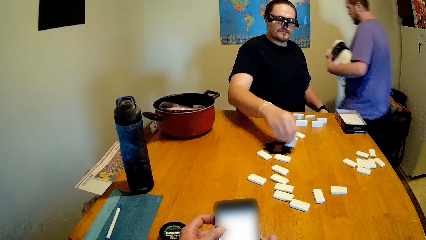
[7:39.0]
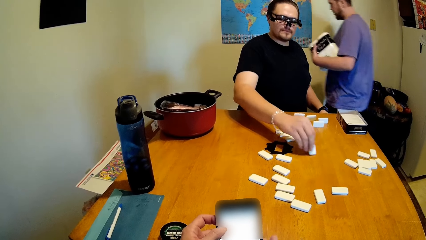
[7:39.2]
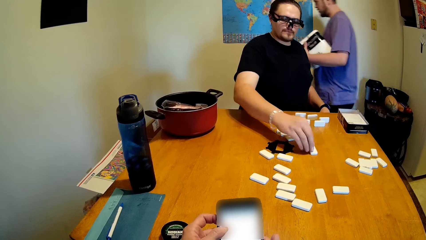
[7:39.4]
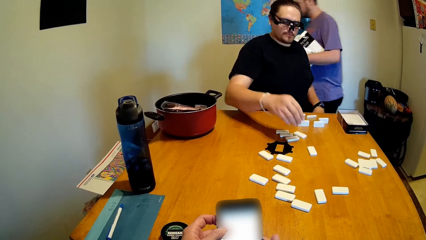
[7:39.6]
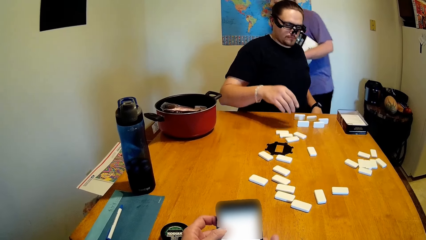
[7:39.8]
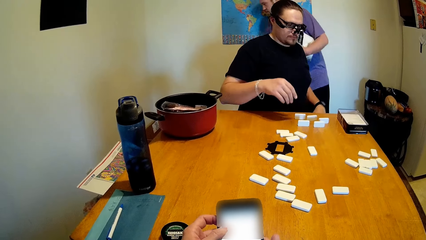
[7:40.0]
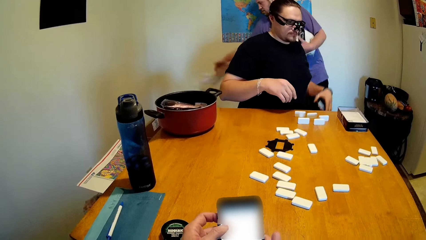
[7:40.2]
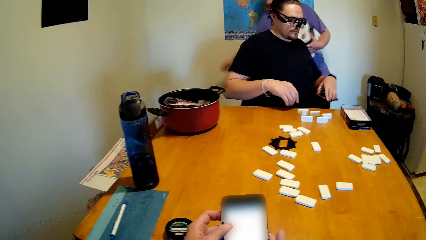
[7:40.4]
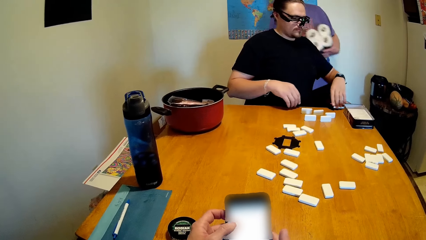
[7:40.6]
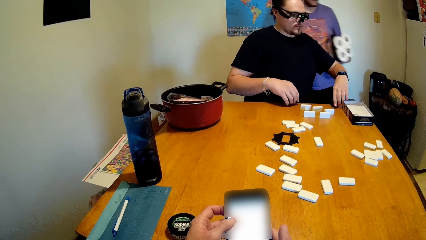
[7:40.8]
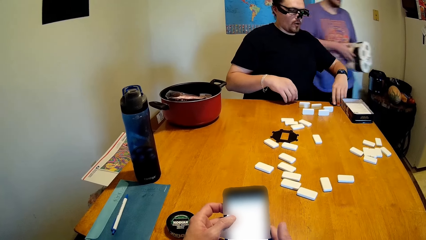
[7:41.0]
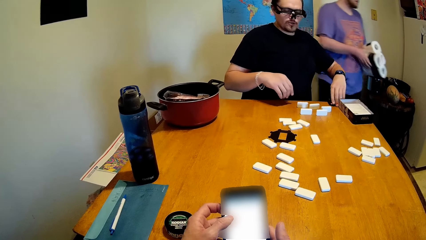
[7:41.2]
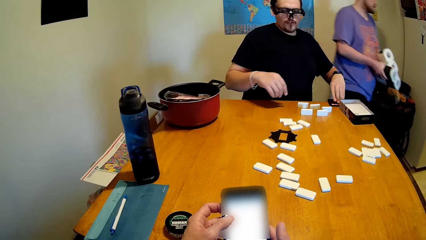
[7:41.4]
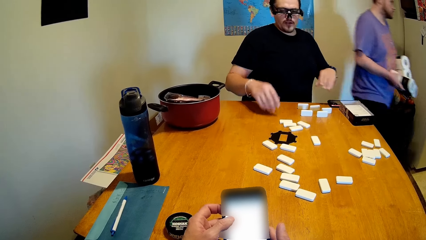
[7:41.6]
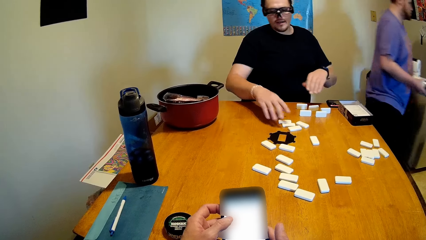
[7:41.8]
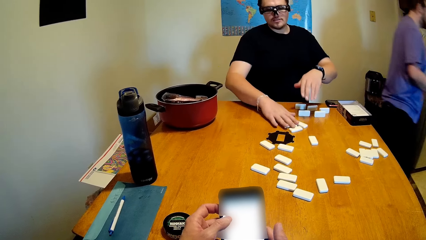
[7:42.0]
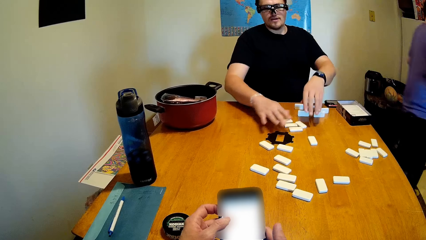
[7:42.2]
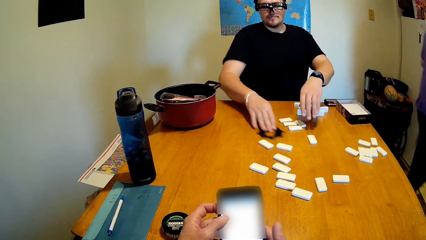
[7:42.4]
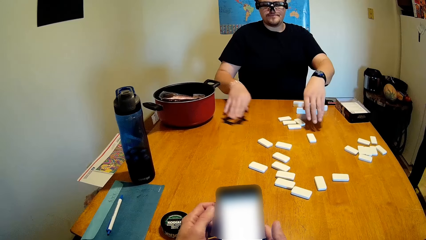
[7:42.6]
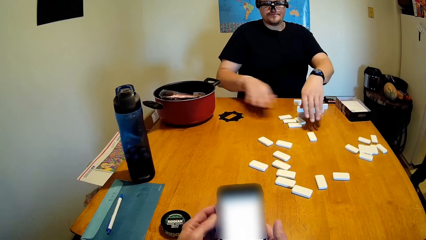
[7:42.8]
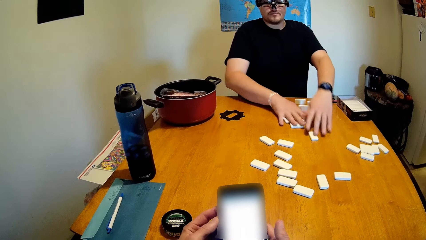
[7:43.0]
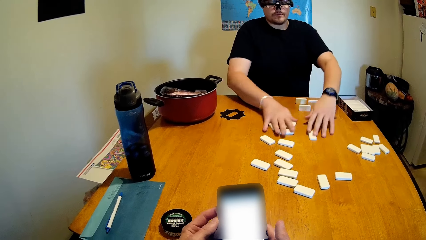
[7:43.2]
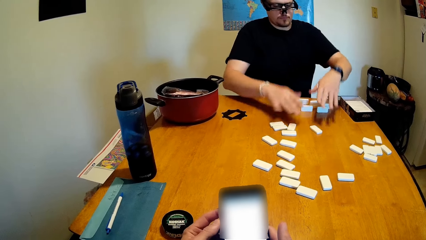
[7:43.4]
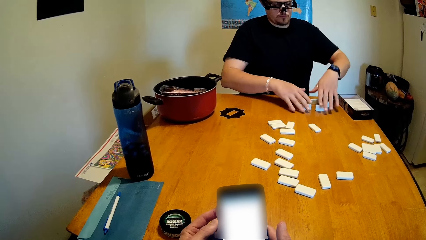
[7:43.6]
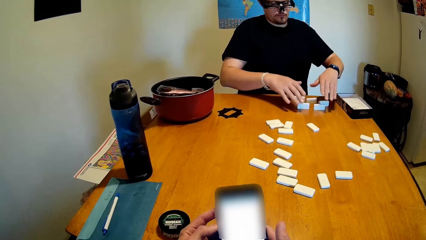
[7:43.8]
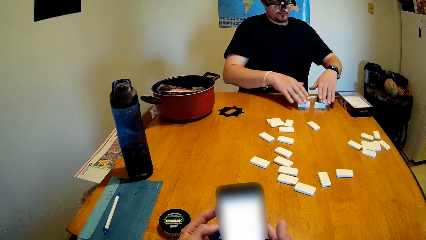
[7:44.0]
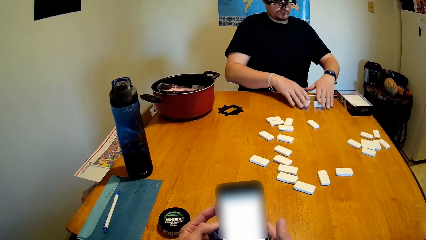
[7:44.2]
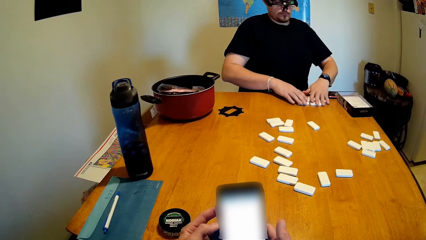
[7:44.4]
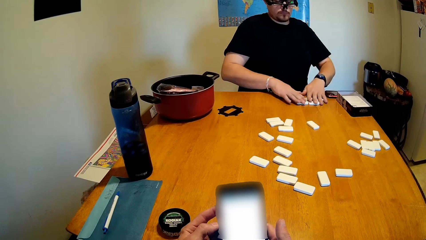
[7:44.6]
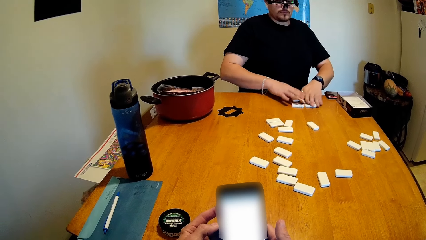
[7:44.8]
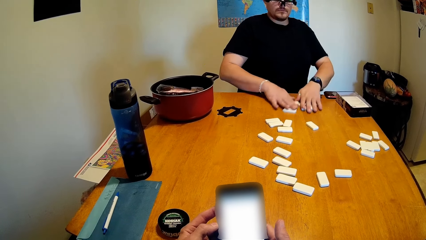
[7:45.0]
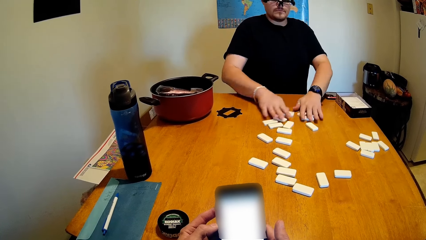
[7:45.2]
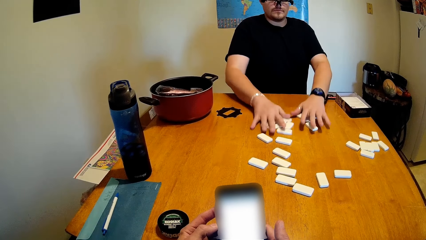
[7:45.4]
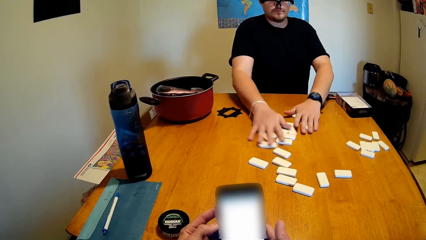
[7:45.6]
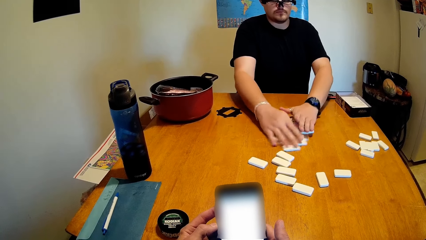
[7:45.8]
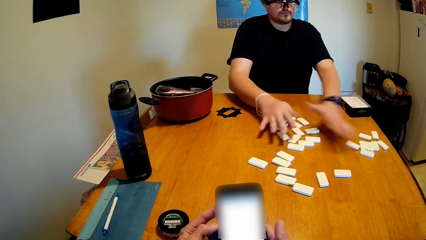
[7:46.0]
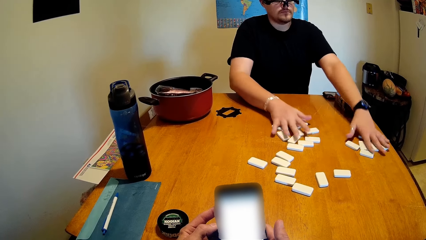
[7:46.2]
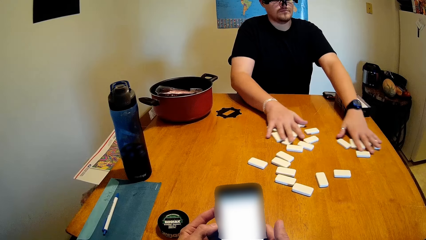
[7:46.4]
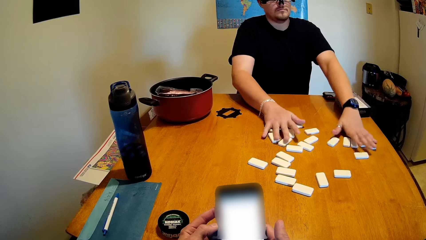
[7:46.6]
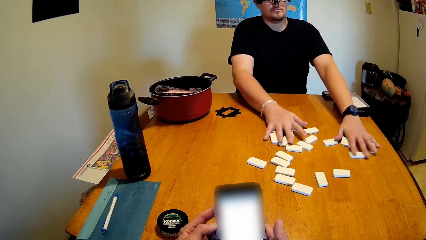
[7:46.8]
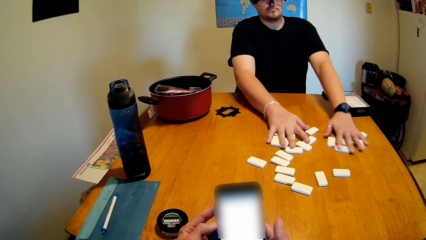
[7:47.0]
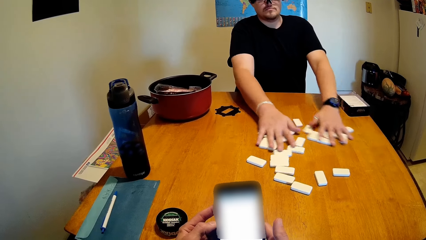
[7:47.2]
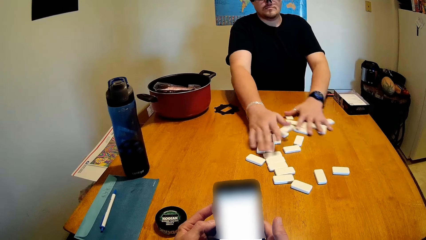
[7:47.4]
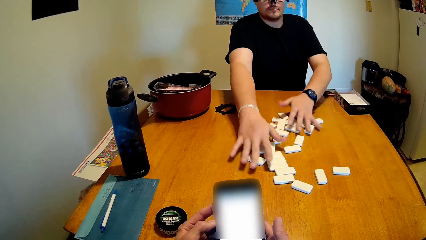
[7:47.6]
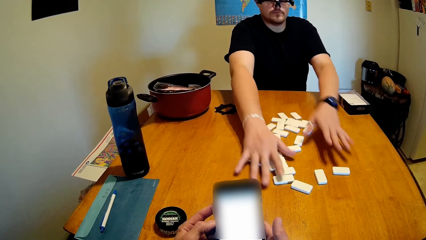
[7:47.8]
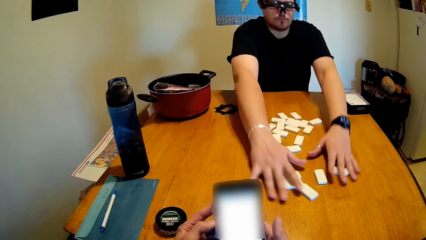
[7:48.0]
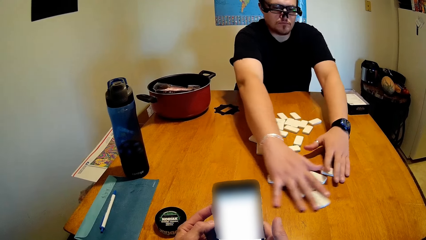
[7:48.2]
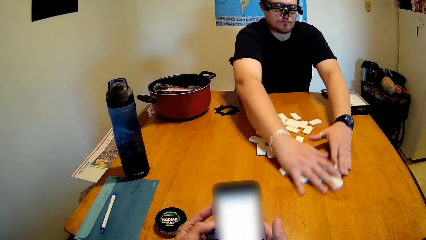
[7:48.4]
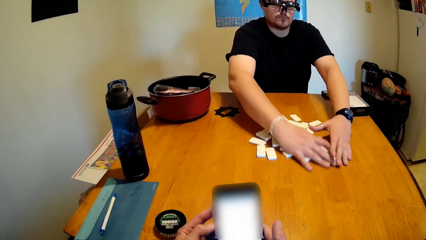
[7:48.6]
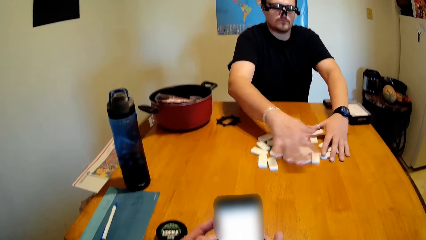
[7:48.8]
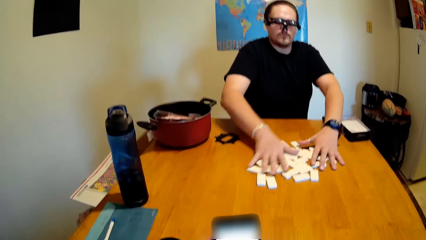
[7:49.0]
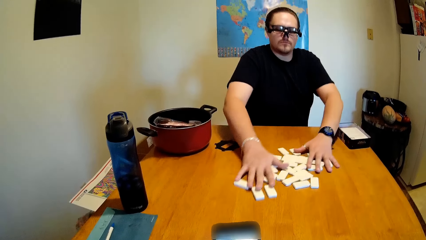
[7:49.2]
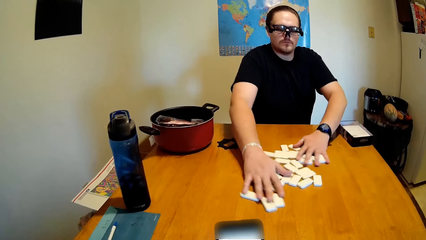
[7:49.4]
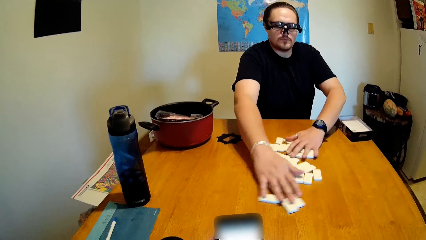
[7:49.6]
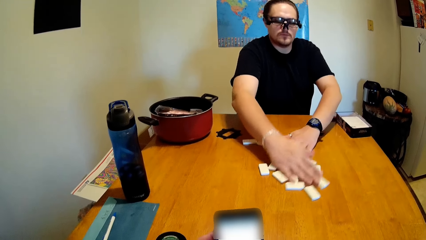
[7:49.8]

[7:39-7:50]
A man walks on the floor. Another man moves the dominoes or dice on the table. The first man throws a paper in the dustbin. The other man puts his phone on the table. The first man walks on the floor. The other man moves the black piece, and moves the dominoes on the table.

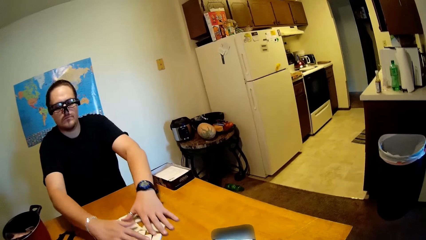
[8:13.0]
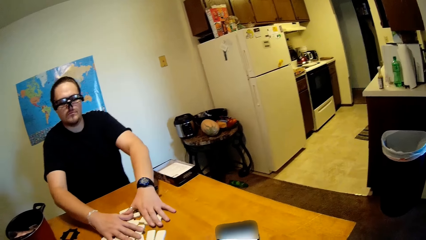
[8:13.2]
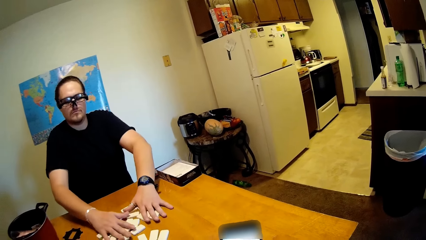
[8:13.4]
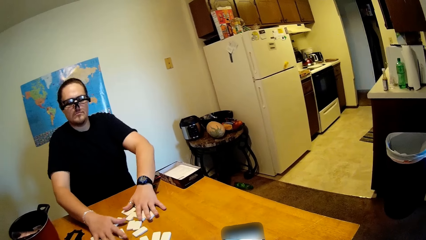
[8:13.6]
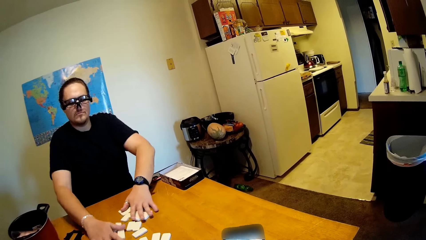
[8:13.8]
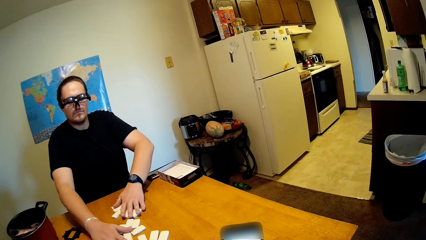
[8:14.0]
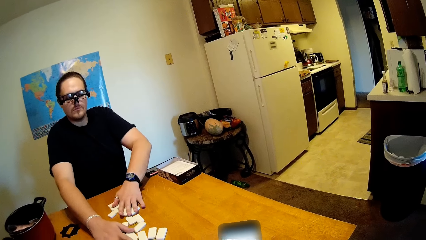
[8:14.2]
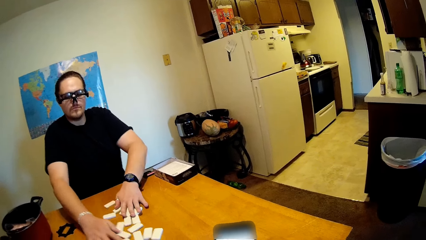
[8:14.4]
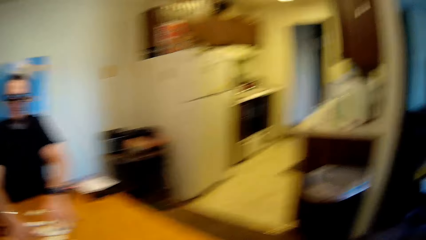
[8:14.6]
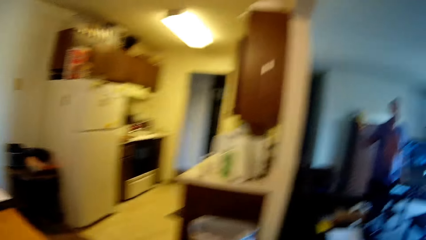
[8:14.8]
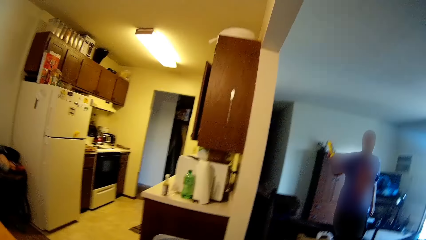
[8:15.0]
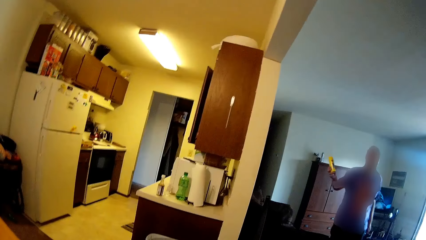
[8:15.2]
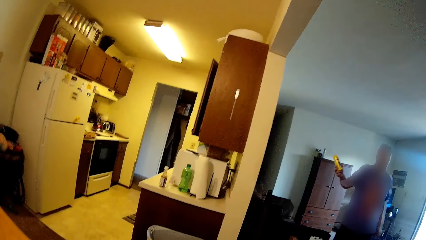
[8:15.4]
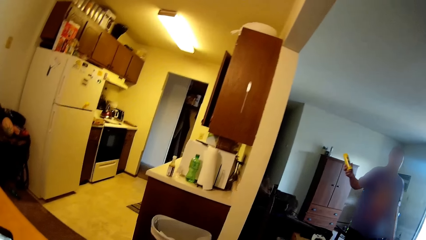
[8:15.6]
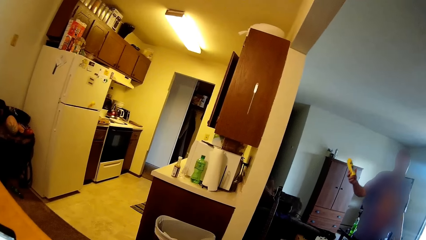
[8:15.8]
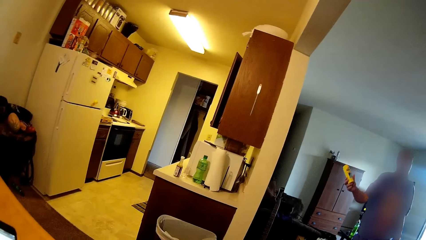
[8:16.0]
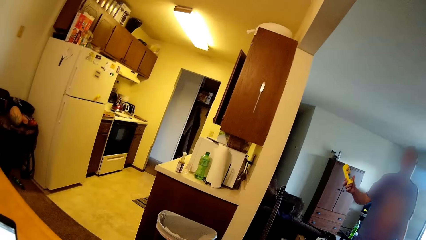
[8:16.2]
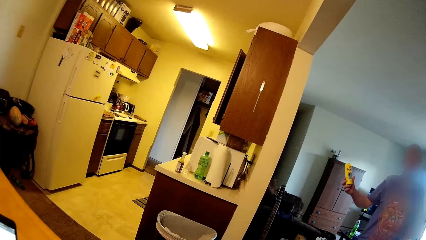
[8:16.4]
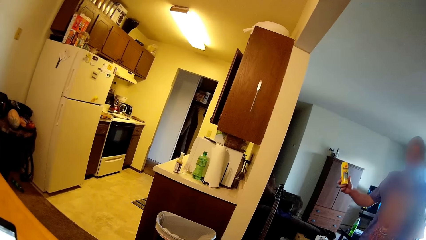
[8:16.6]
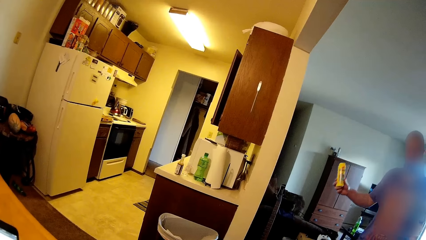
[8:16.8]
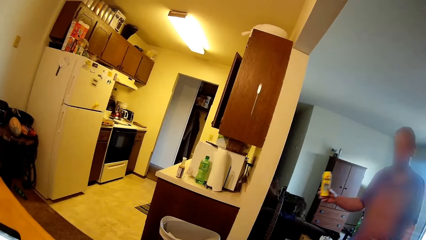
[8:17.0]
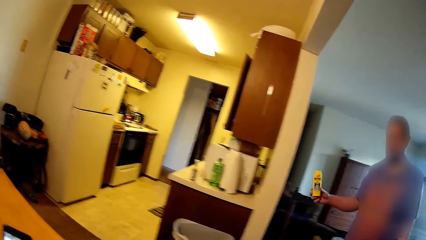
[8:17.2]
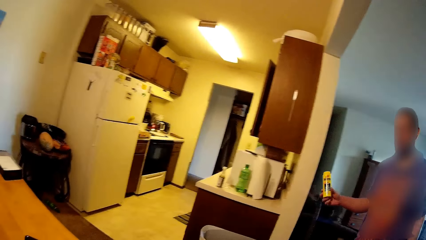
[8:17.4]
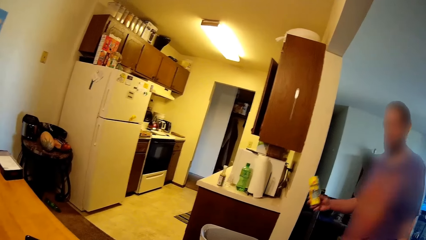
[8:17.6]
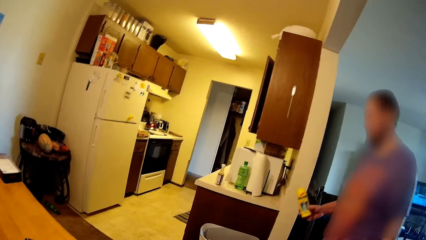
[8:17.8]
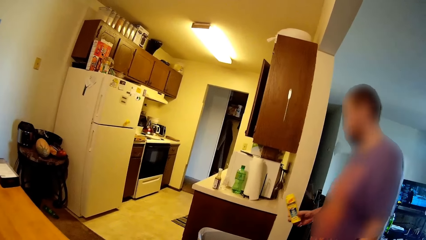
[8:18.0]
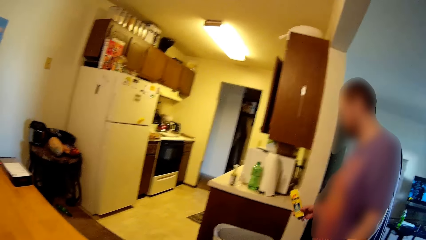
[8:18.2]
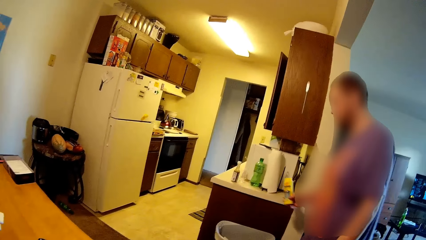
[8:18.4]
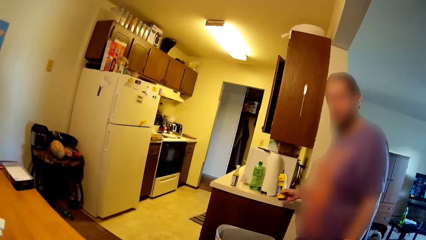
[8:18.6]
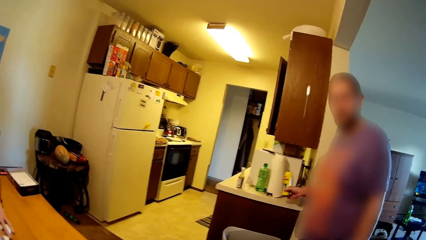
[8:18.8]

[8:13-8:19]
The camera wearer looks around the house. They stare at a person.
